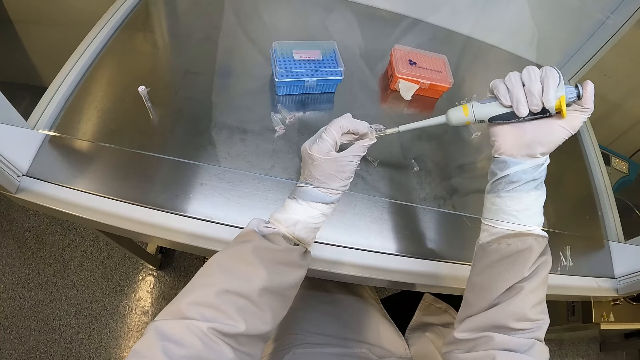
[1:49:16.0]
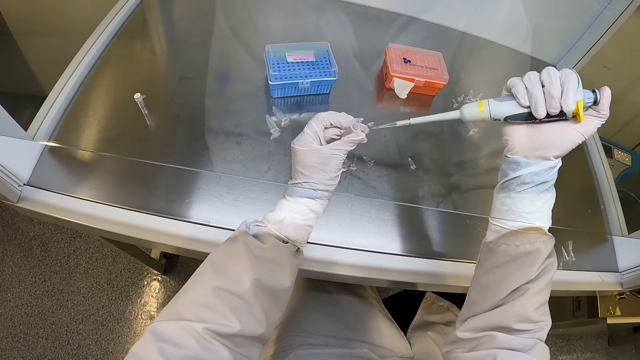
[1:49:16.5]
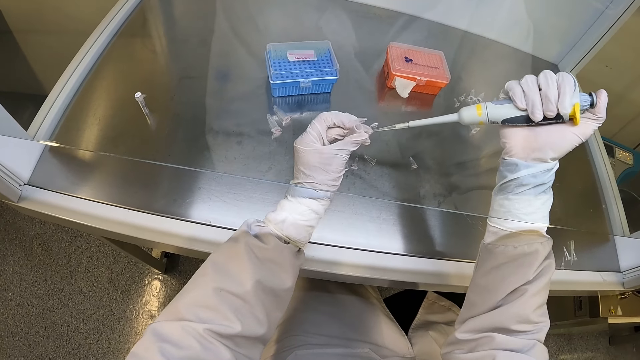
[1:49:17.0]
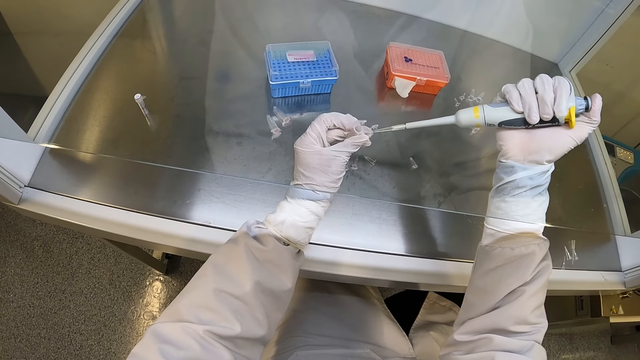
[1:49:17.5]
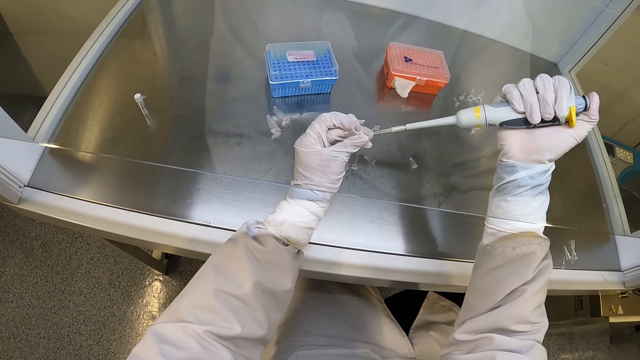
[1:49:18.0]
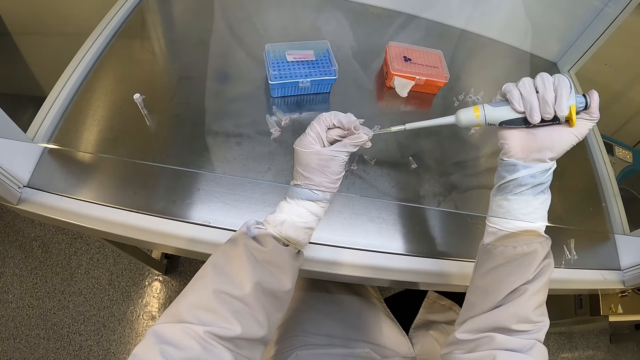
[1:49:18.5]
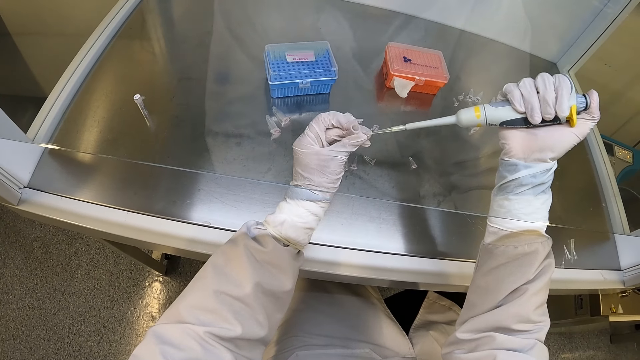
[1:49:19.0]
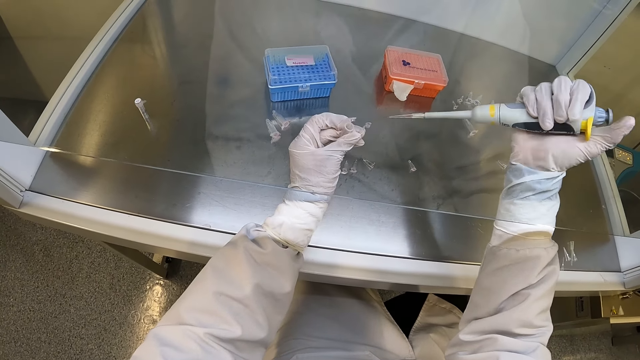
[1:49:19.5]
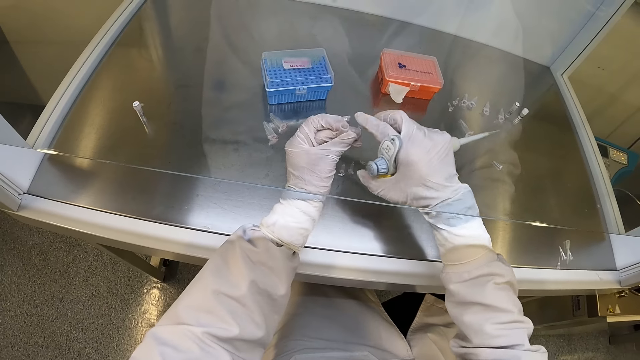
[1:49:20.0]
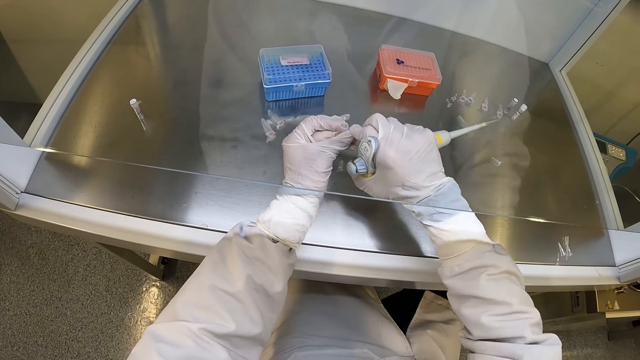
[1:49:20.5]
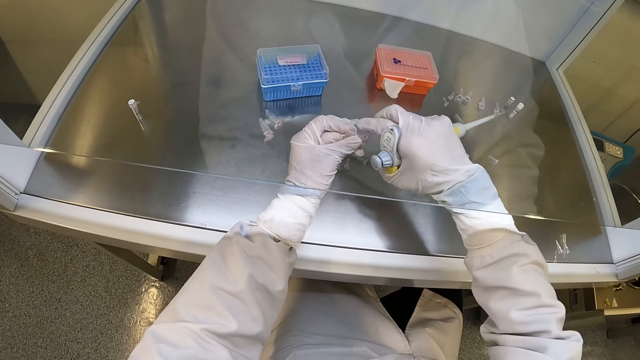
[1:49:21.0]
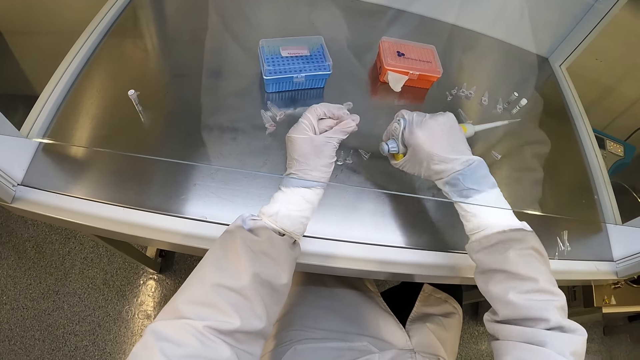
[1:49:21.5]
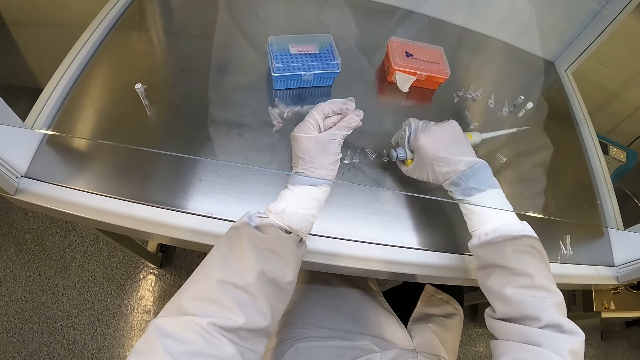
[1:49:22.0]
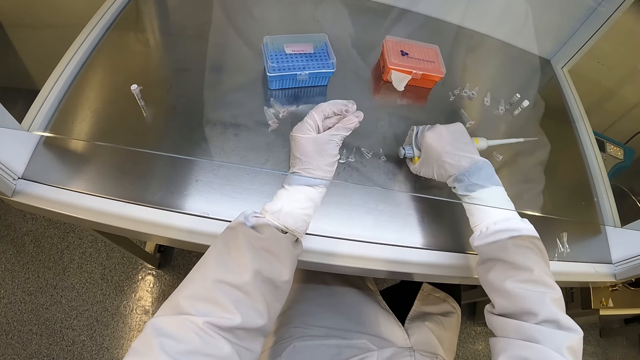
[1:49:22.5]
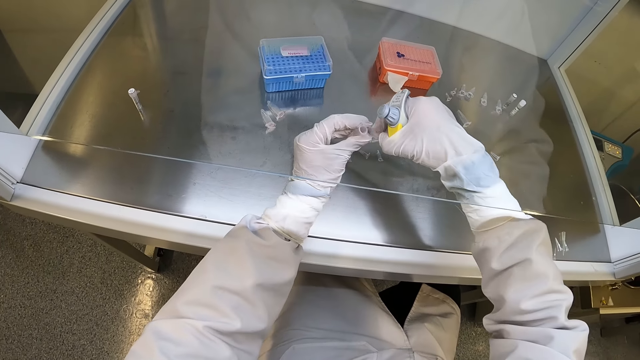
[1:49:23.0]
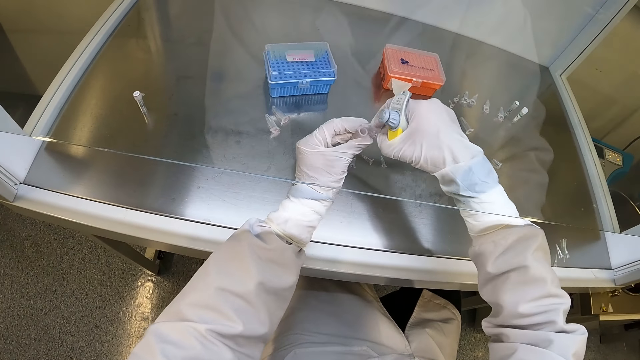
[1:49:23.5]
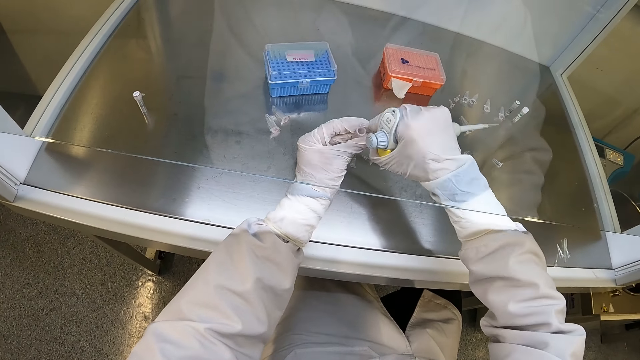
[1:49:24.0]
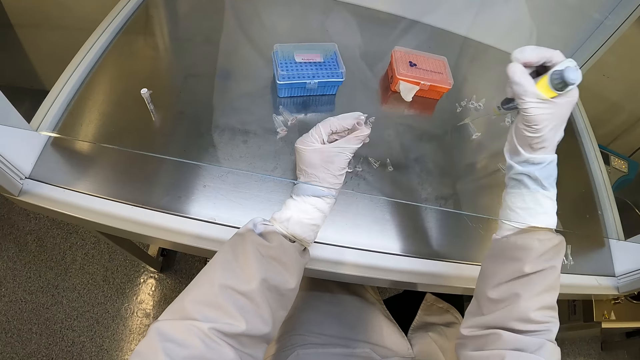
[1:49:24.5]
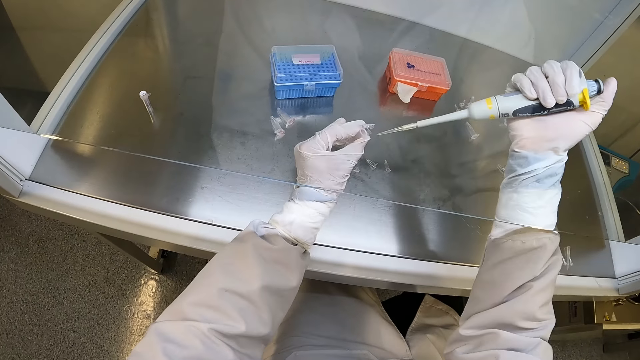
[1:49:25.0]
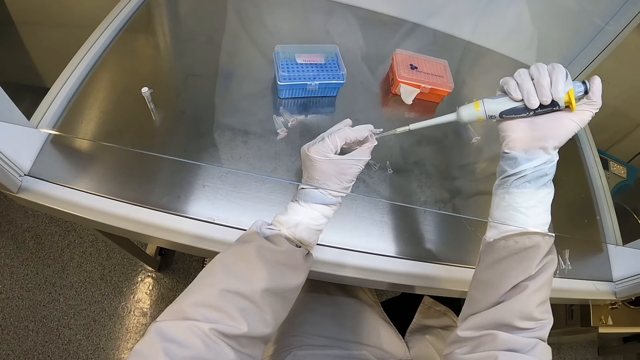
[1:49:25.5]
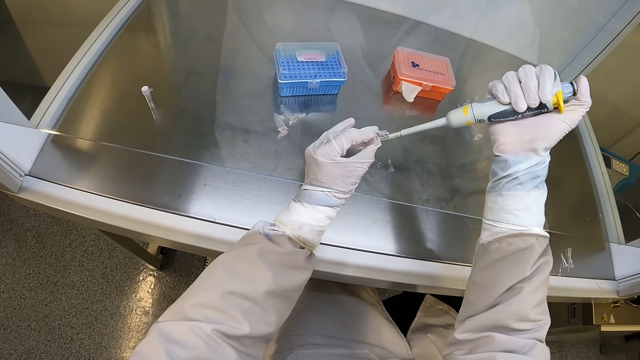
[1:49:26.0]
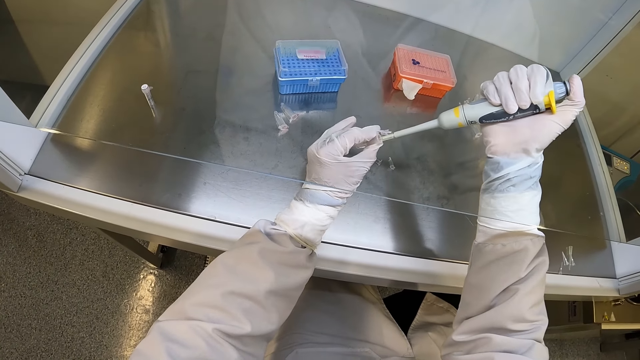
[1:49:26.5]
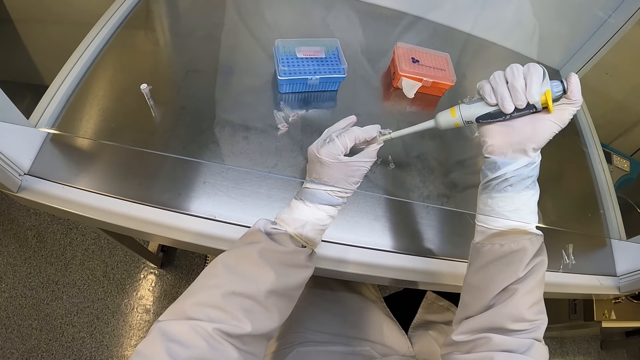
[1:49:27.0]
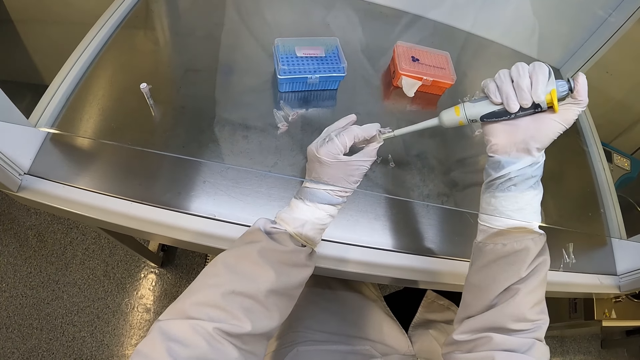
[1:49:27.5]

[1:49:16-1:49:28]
The camera wearer pumps some liquid sample into the microtube in his left hand with the micropipette in his right hand. He inserts the syringe in the small tube. He closes the microtube in his left hand with his right hand. He takes the microtube from his left hand with his right hand. He places the microtube in his right hand in the biosafety cabinet. He picks up a microtube from the biosafety cabinet with his right hand. He passes the microtube from his right hand to his left hand. He opens the microtube in his left hand with his right hand. He extracts some liquid sample from the microtube in his left hand with the micropipette in his right hand. He inserts the syringe in the tube.

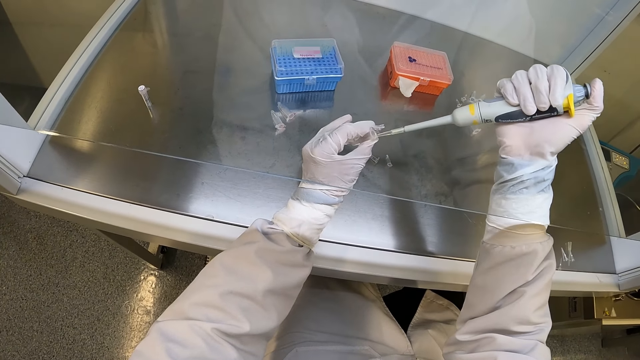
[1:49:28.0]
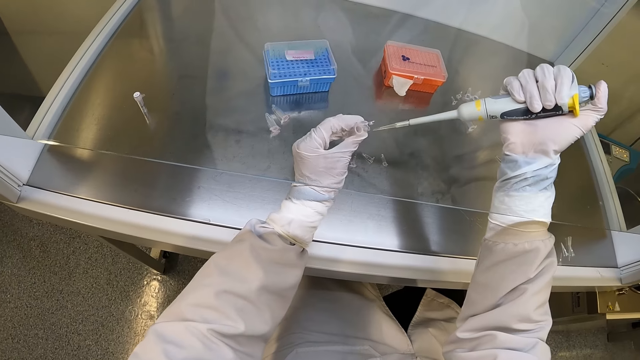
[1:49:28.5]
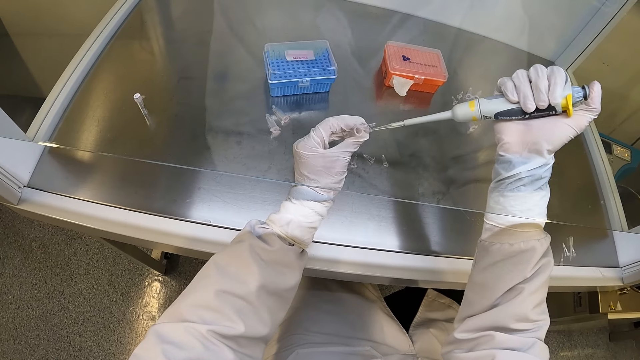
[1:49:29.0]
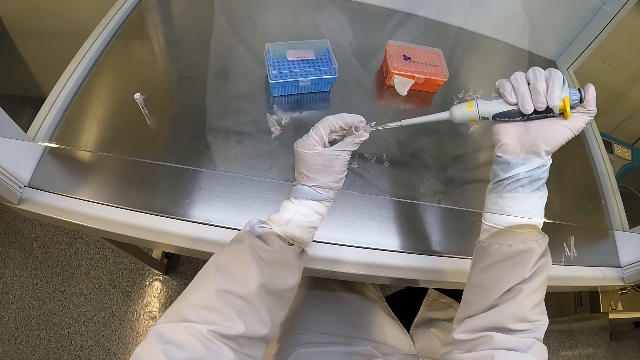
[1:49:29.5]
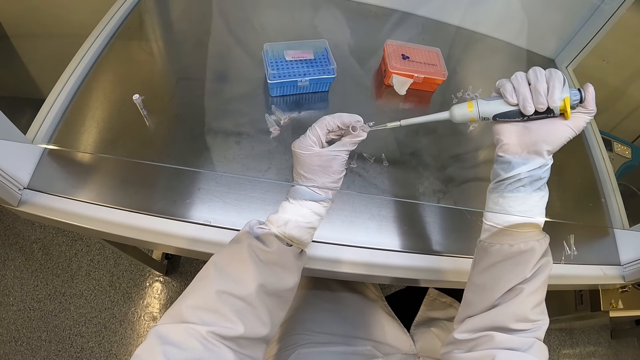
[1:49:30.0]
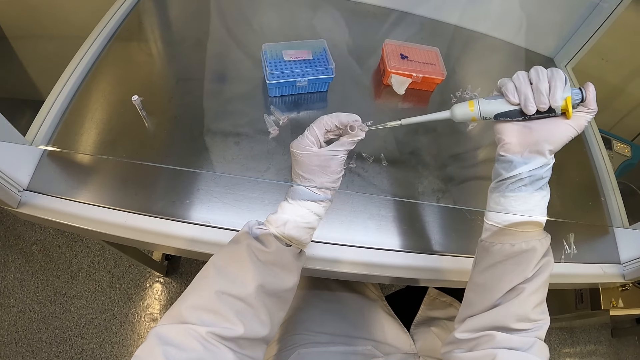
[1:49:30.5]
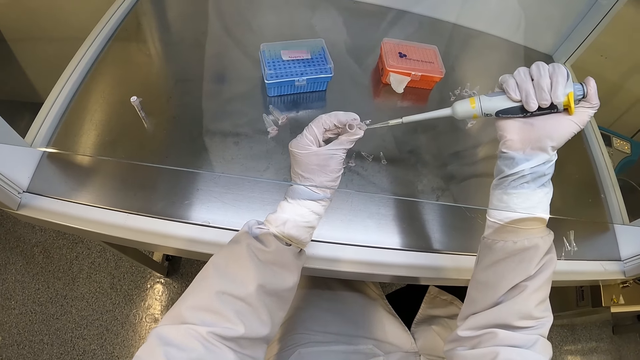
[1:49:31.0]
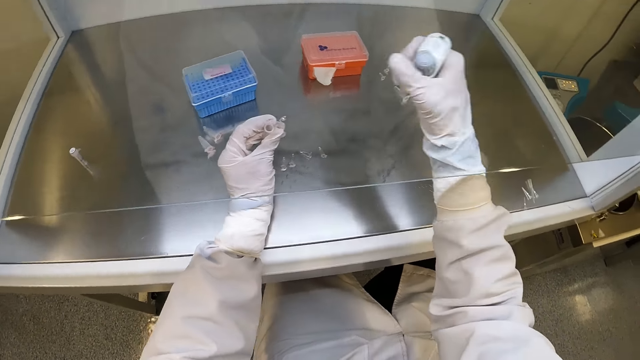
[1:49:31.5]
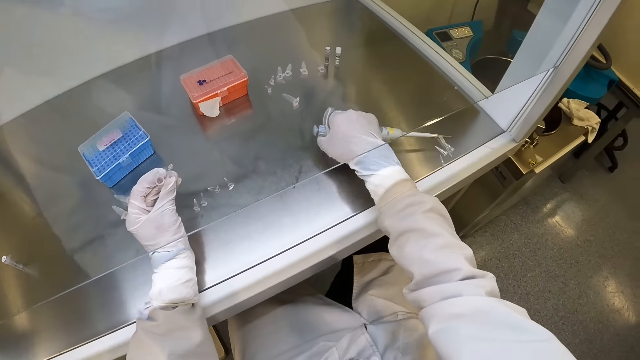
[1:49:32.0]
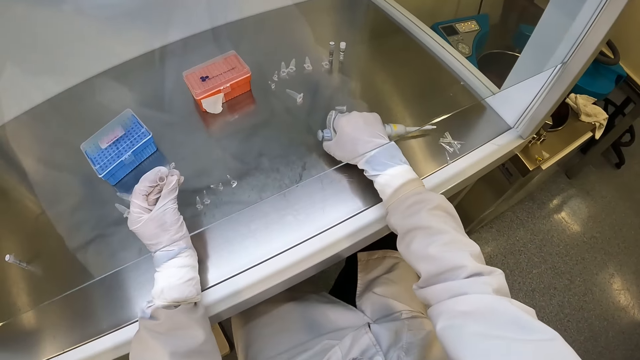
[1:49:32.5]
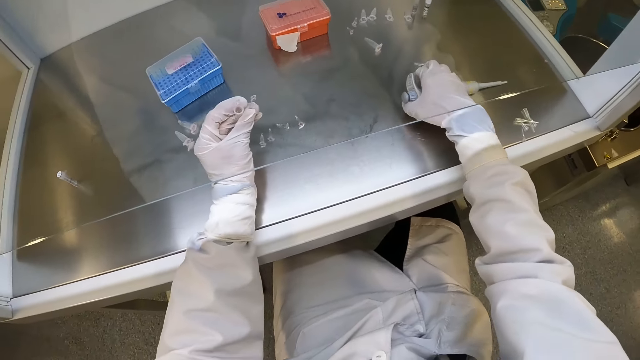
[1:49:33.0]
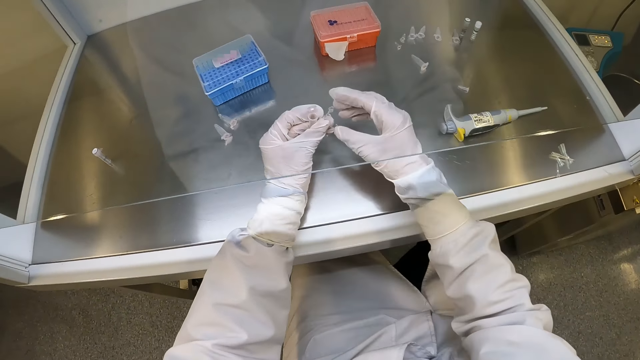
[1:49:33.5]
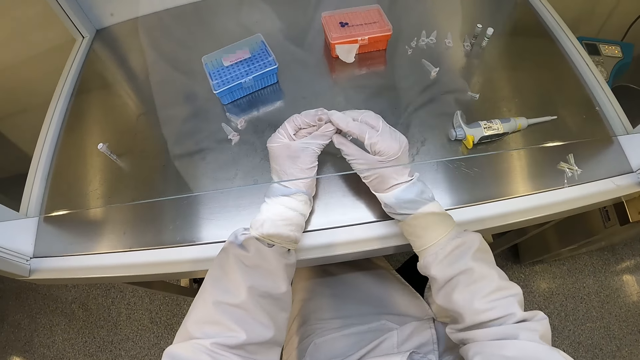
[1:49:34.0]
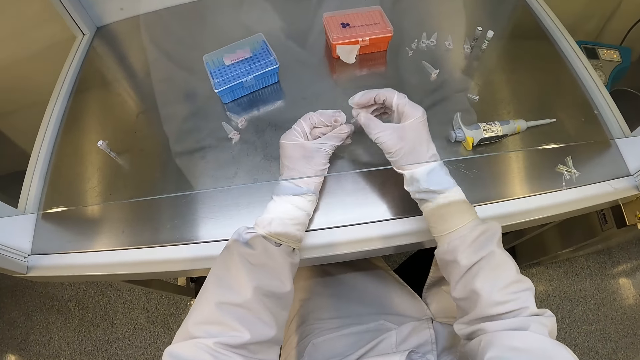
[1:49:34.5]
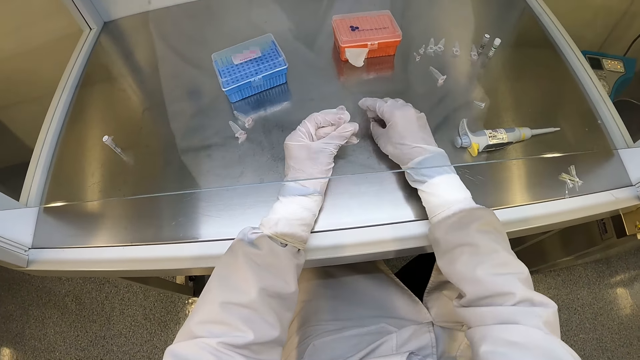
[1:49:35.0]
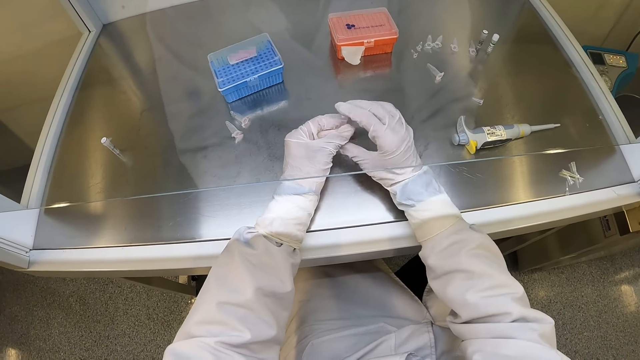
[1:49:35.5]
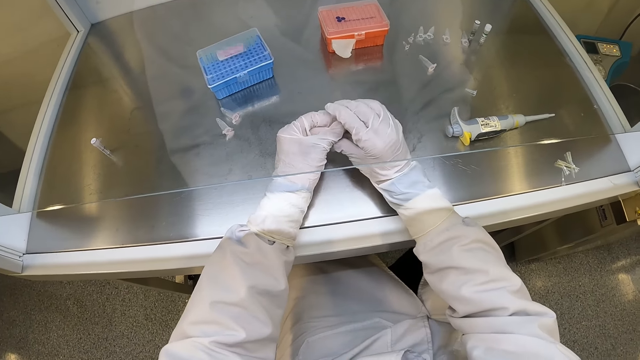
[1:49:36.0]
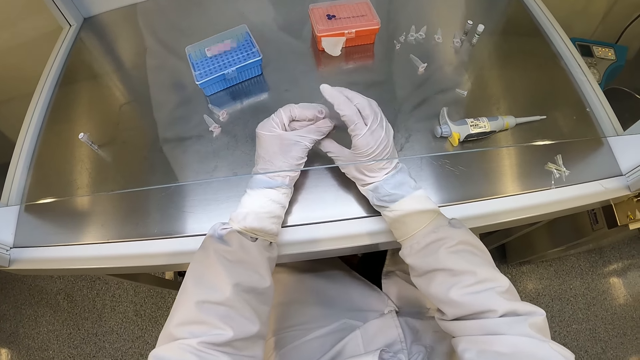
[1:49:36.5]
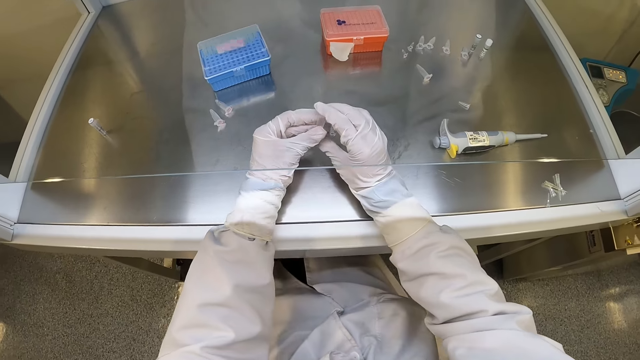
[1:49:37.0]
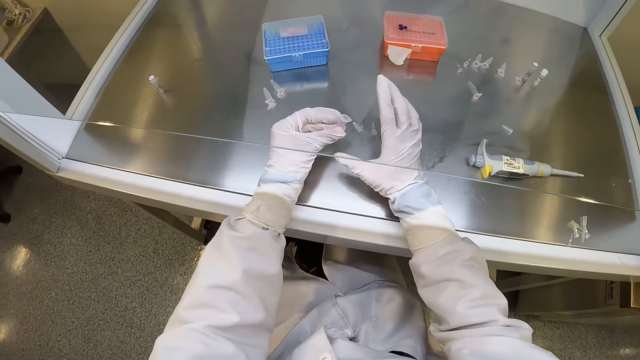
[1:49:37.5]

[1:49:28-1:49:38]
The camera wearer pumps some liquid sample into the microtube in his left hand with the micropipette in his right hand. He inserts the syringe in the small tube. He ejects the disposable tip of the micropipette in his right hand. He places the micropipette in his right hand in the biosafety cabinet. He closes the microtube in his left hand with his right hand. He takes the microtube from his left hand with his right hand. He places the microtube in his right hand in the biosafety cabinet. He closes the microtube in his left hand with his right hand.
